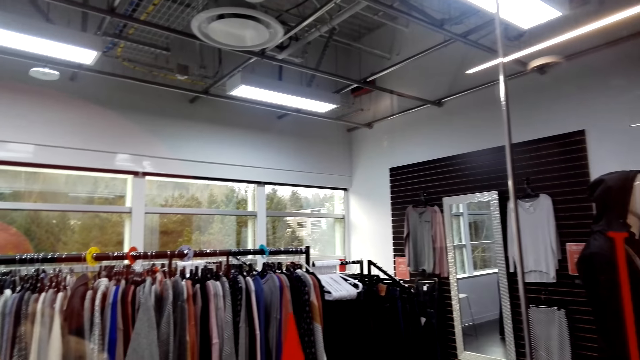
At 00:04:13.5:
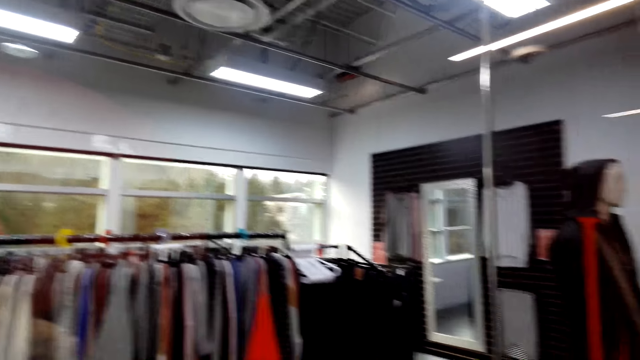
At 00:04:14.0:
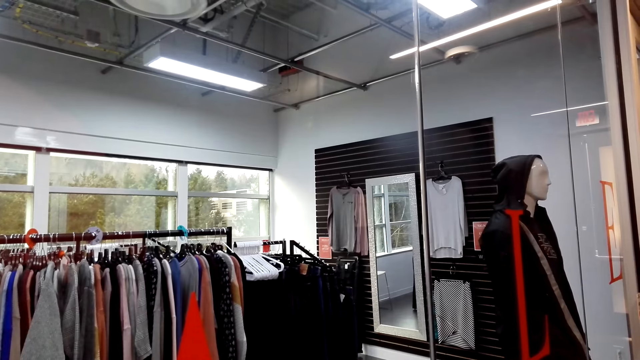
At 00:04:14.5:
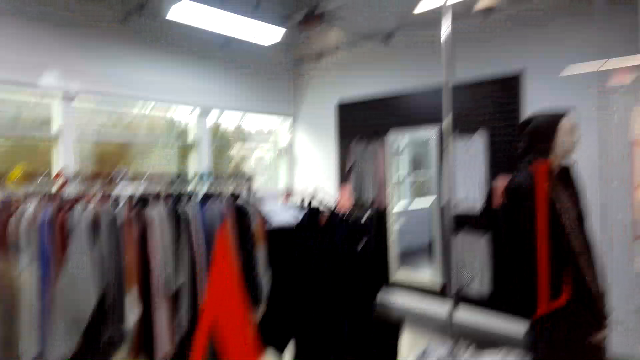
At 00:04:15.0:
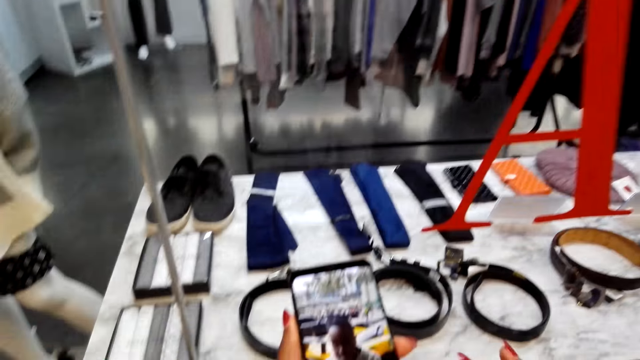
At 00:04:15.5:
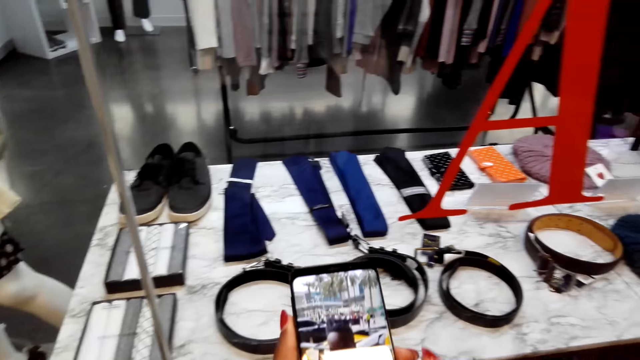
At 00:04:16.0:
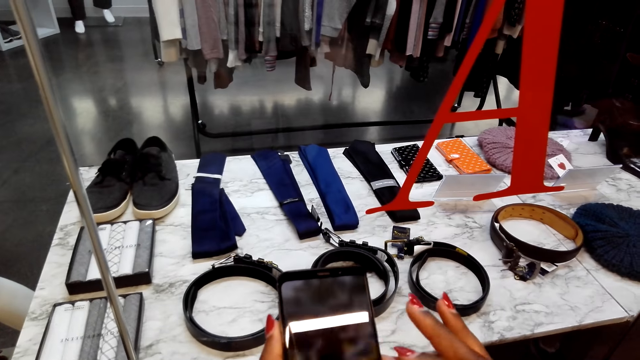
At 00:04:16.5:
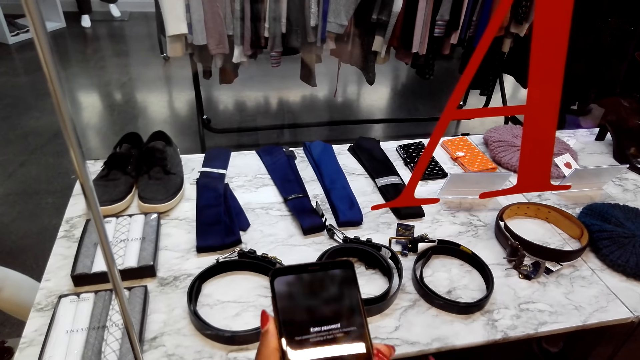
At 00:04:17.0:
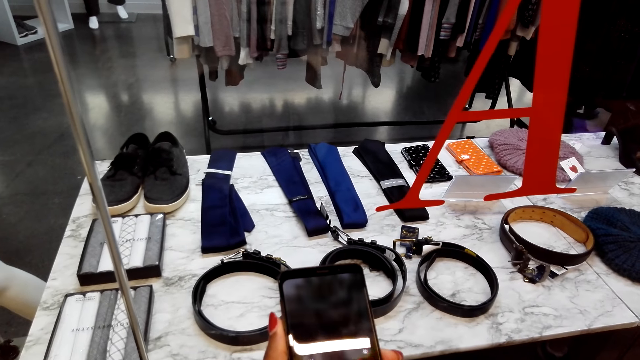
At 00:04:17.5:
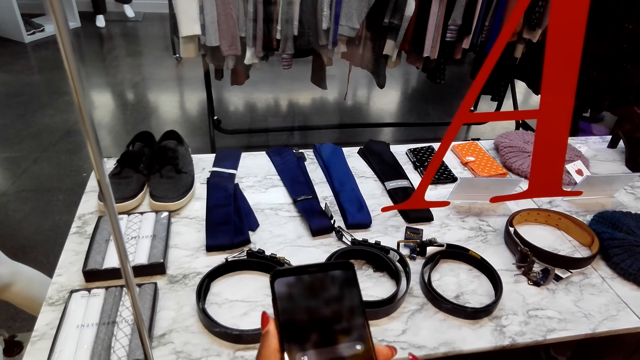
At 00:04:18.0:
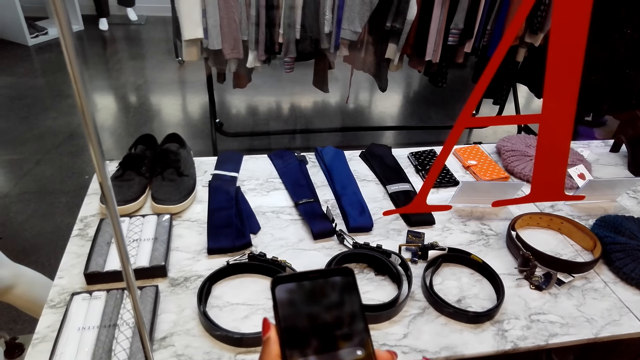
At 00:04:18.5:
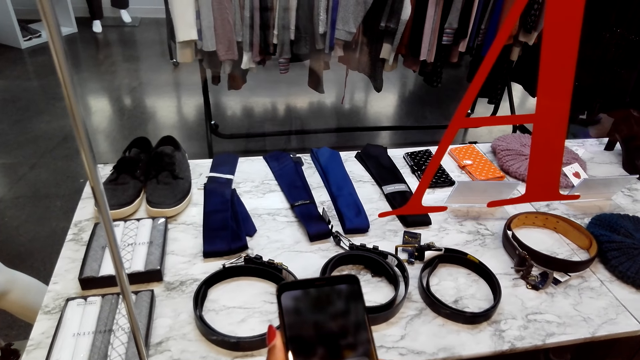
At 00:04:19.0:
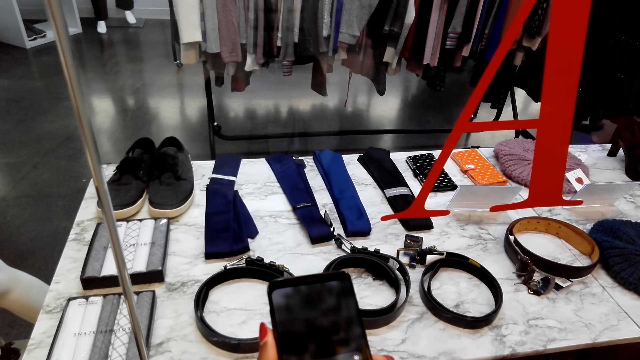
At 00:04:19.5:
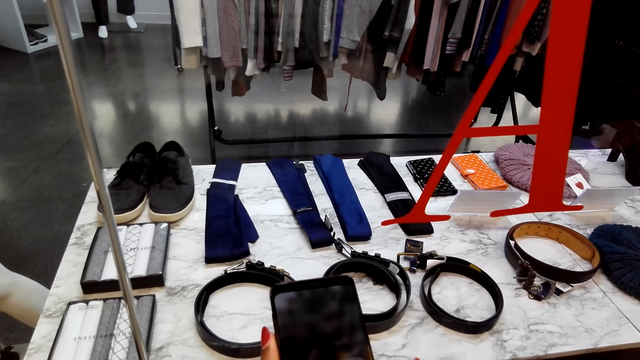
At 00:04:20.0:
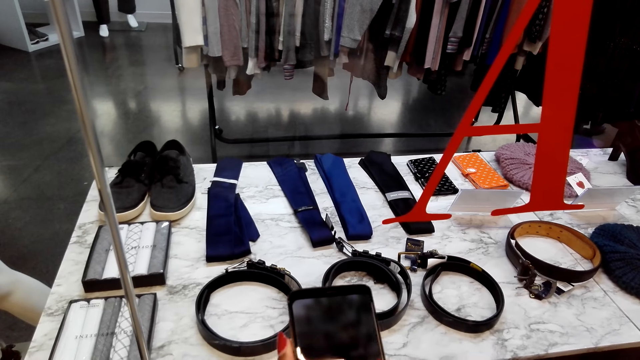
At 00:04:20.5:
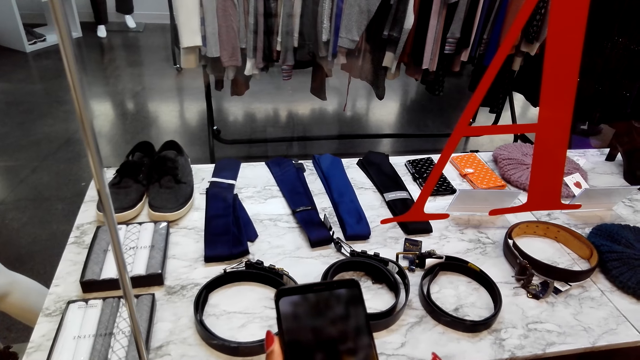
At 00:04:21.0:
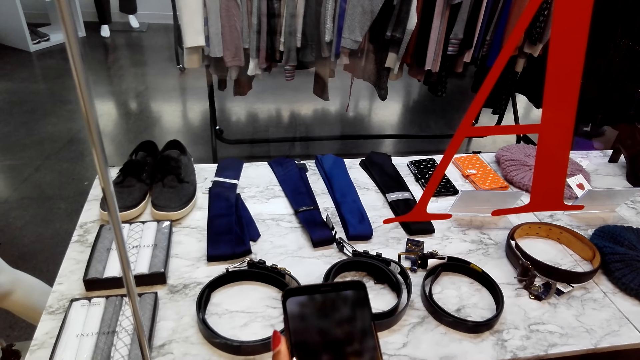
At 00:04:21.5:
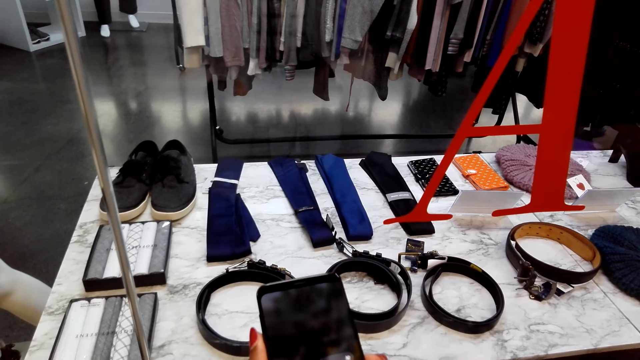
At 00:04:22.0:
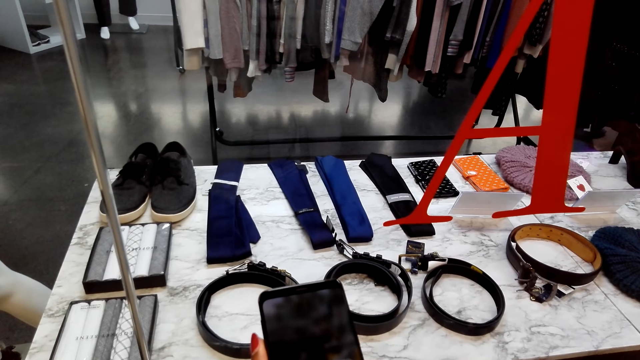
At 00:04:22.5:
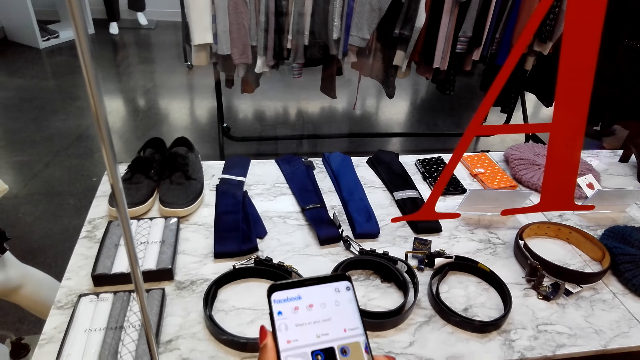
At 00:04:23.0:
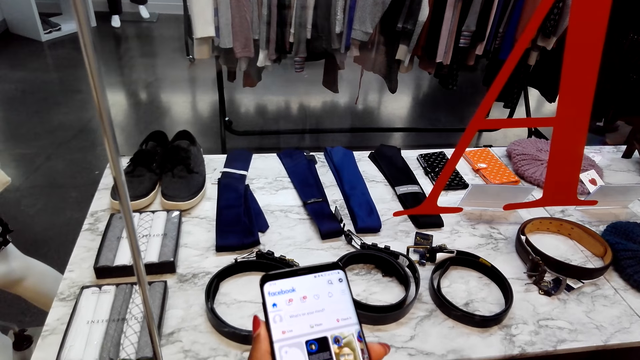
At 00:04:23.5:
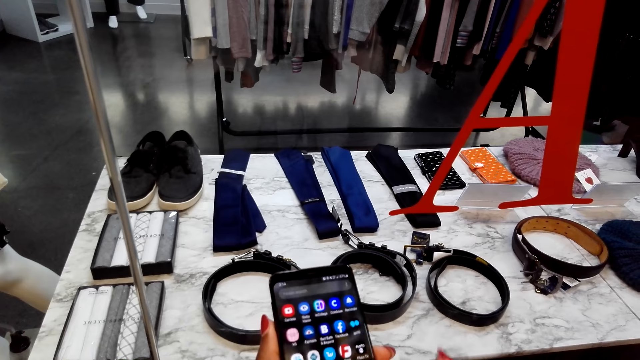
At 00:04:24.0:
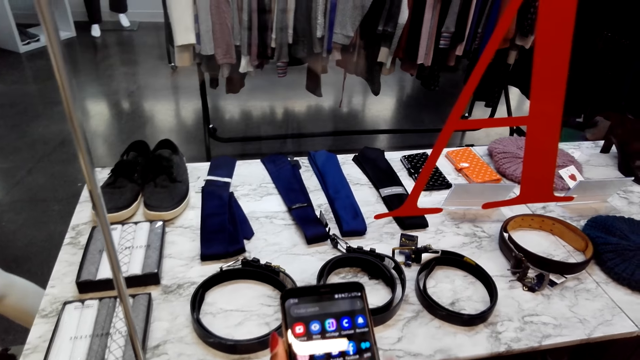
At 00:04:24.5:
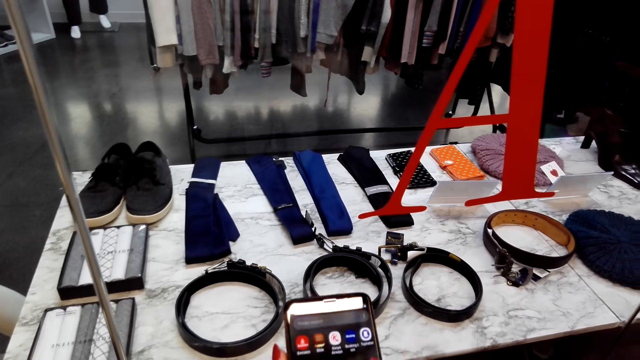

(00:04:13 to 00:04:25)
The camera wearer scrolls the phone.

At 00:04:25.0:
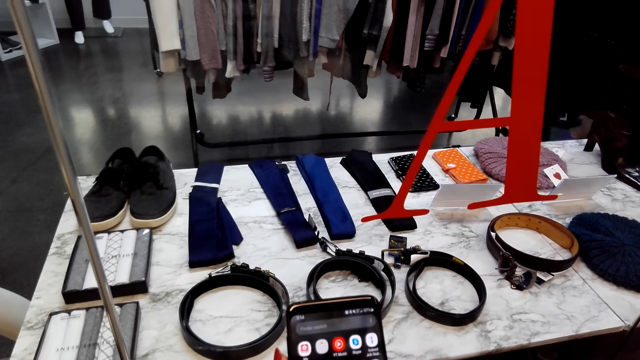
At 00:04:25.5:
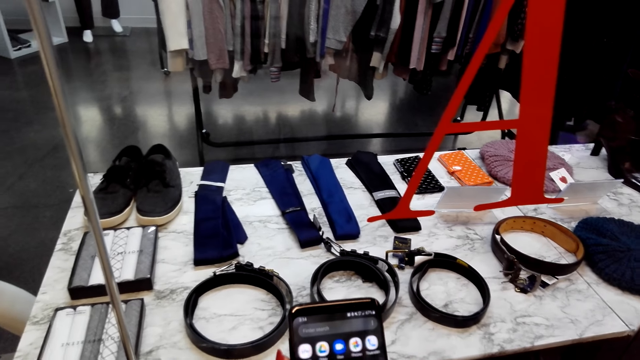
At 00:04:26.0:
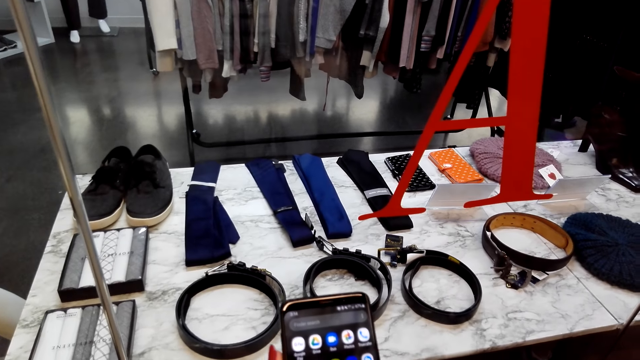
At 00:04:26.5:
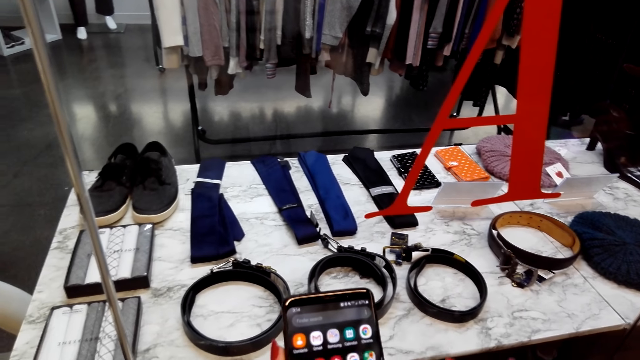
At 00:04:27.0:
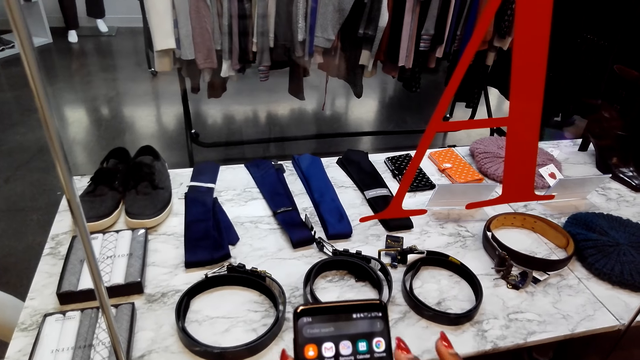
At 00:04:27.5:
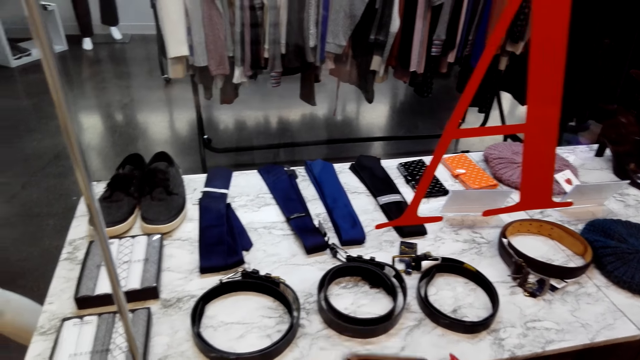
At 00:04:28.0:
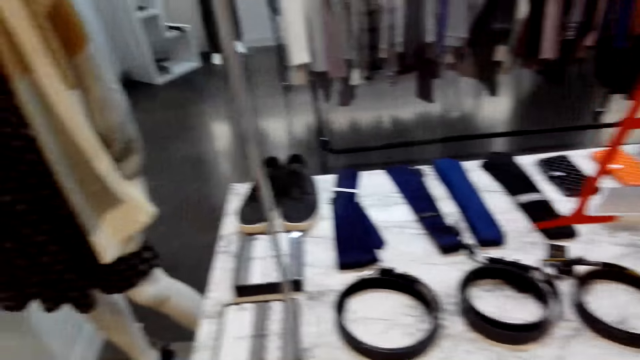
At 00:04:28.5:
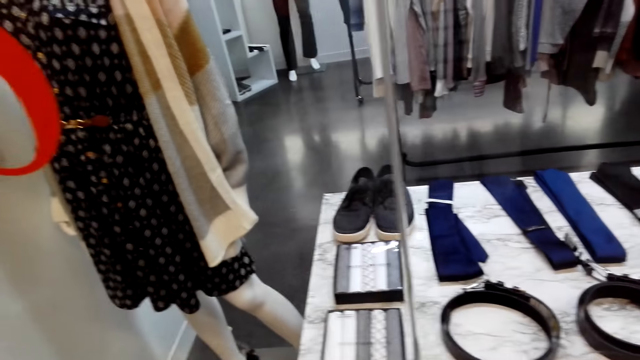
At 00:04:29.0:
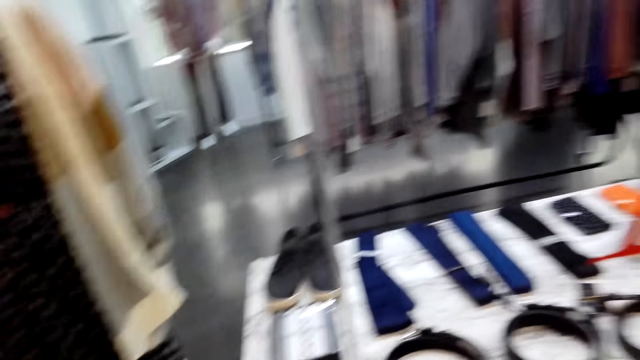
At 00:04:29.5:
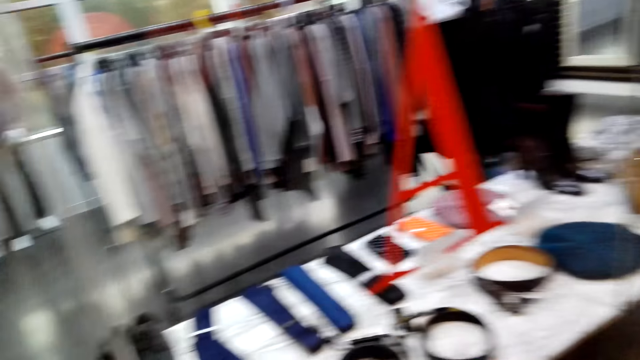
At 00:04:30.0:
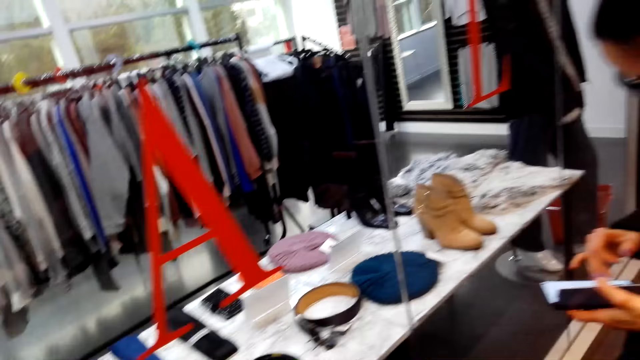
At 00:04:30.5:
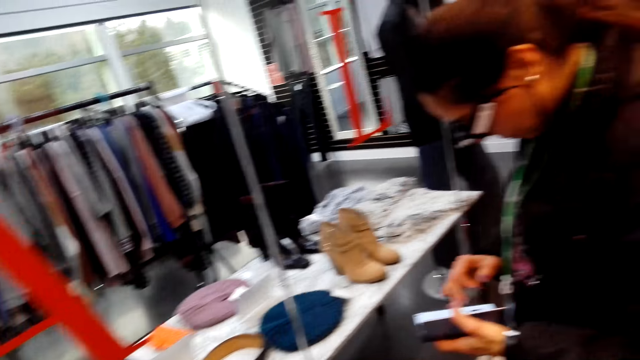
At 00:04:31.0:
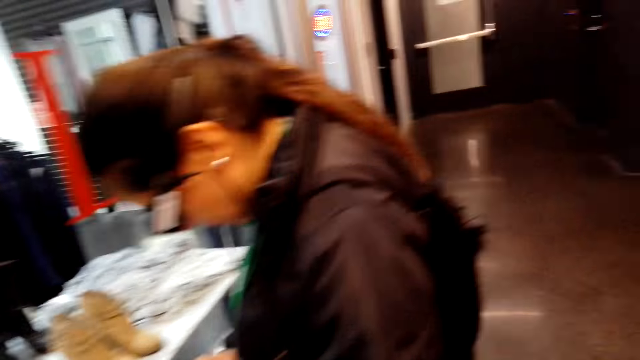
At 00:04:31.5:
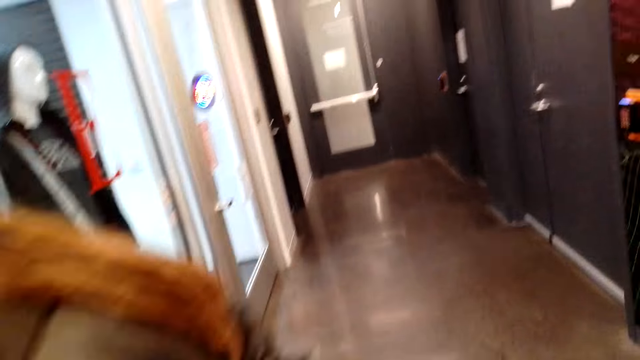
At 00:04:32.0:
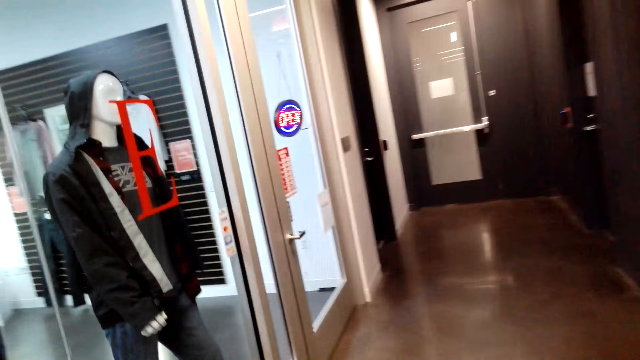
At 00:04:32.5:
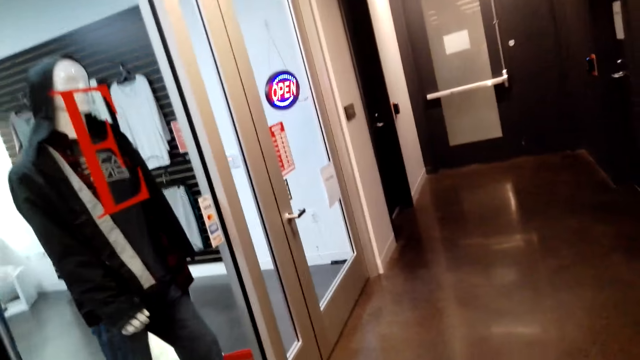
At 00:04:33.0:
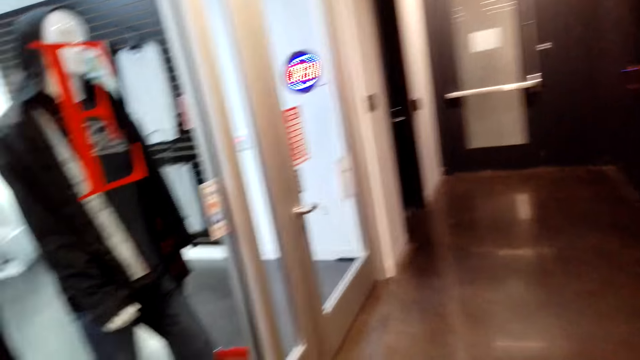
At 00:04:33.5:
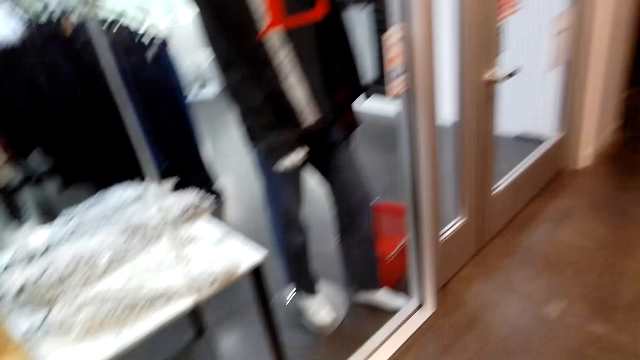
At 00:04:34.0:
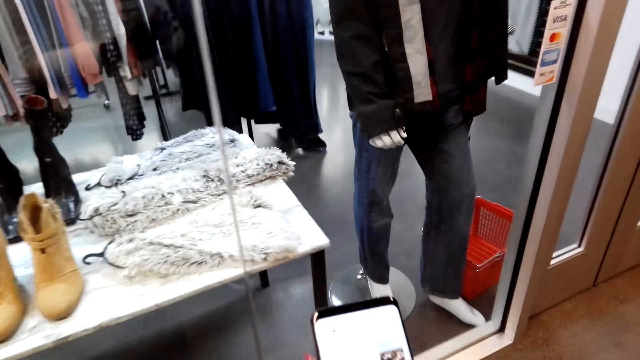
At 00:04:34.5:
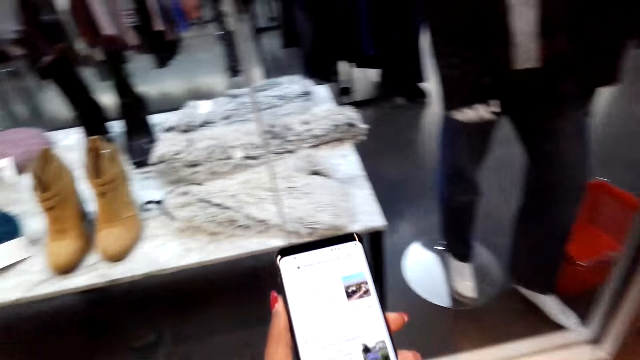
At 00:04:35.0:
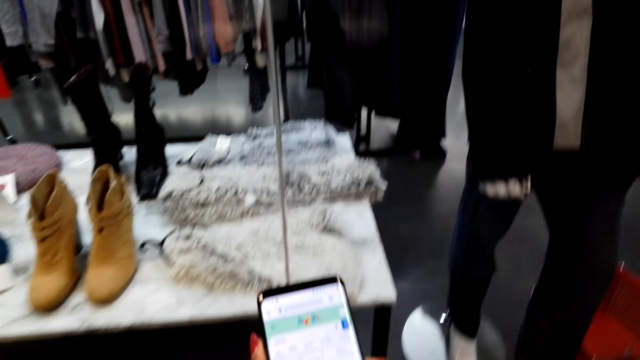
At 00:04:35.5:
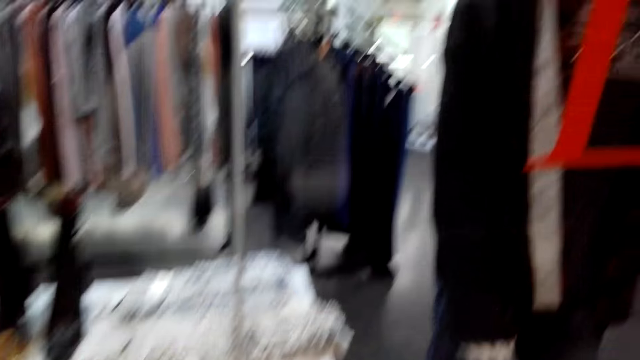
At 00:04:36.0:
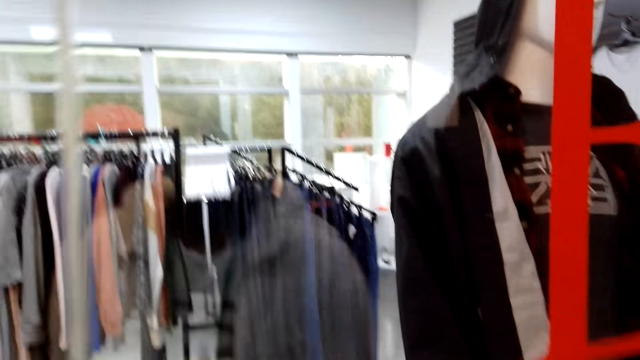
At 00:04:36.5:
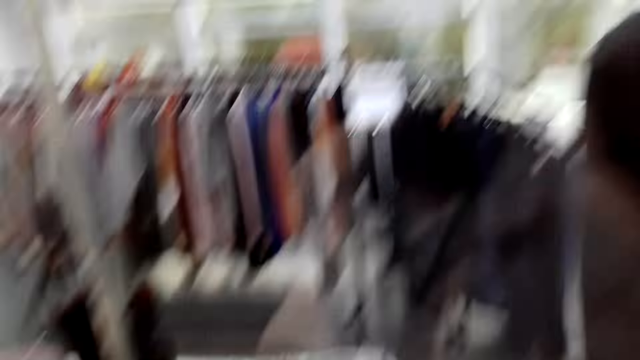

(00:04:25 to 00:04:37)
The camera wearer looks around. They walk around the store. They stare at the phone.
